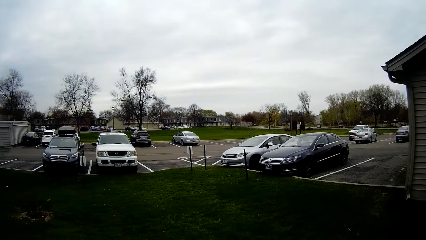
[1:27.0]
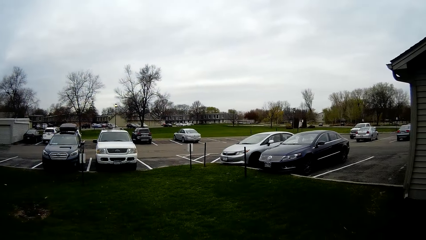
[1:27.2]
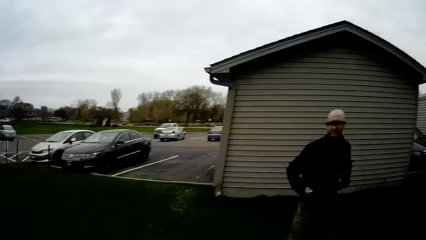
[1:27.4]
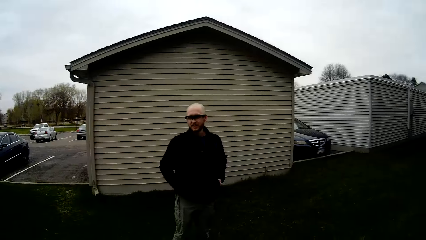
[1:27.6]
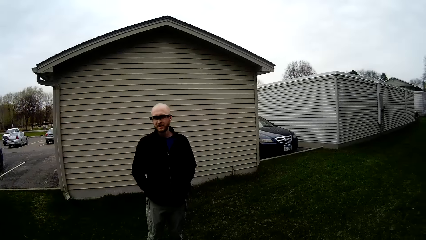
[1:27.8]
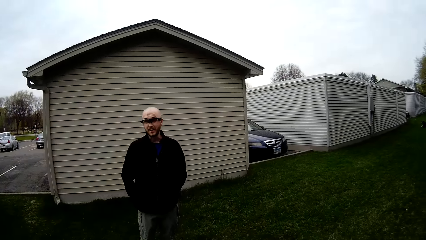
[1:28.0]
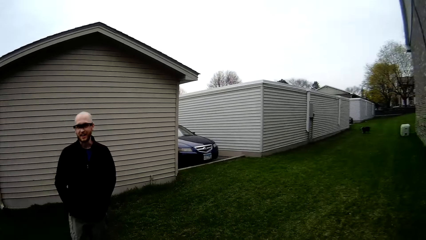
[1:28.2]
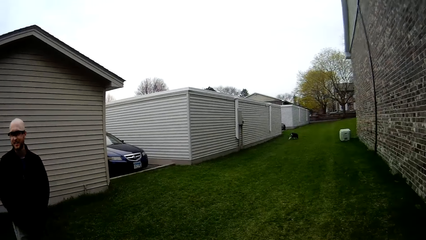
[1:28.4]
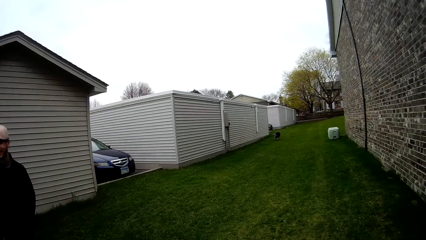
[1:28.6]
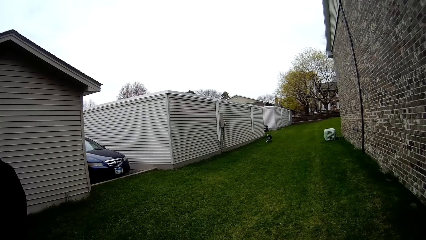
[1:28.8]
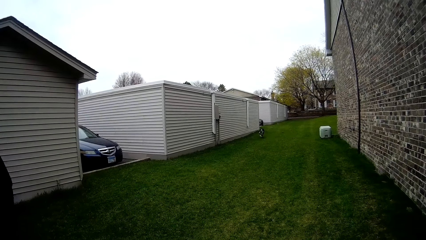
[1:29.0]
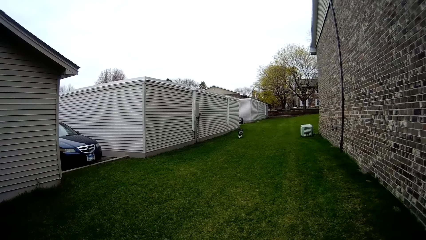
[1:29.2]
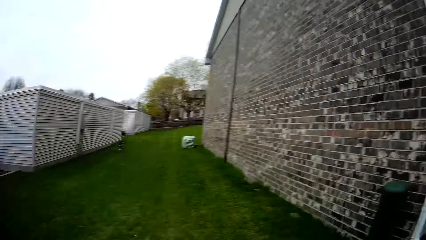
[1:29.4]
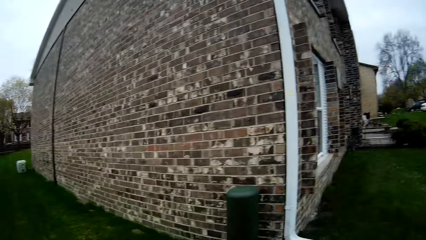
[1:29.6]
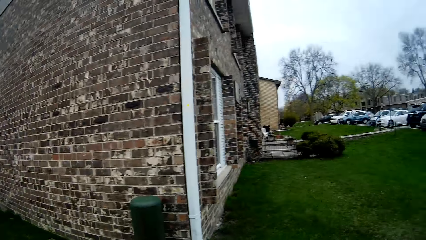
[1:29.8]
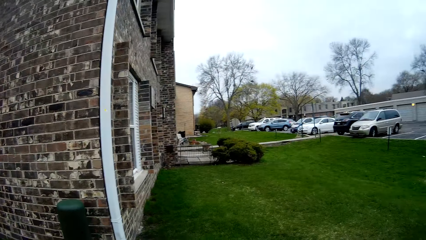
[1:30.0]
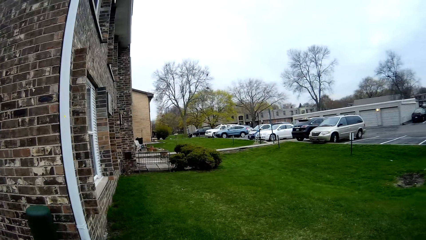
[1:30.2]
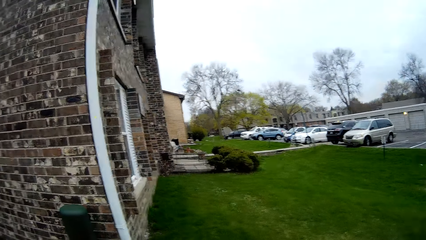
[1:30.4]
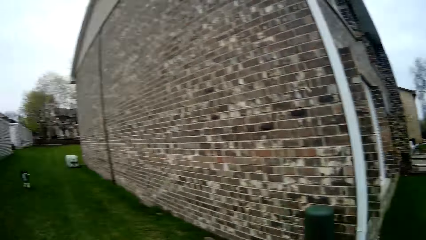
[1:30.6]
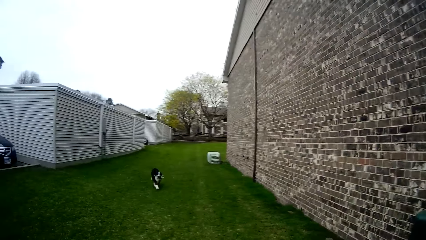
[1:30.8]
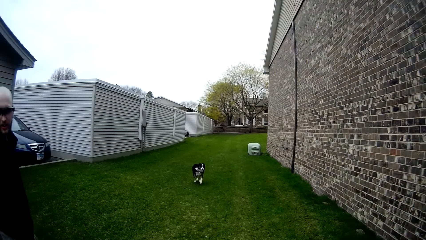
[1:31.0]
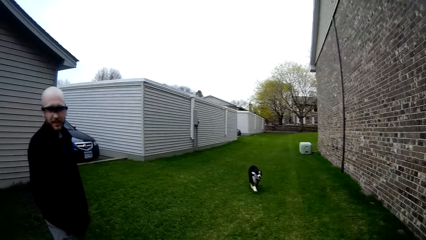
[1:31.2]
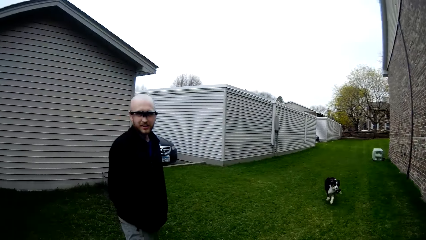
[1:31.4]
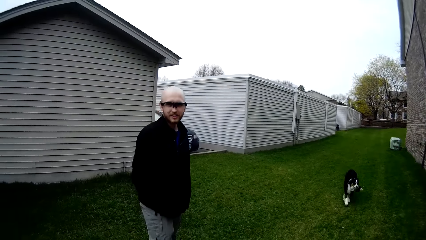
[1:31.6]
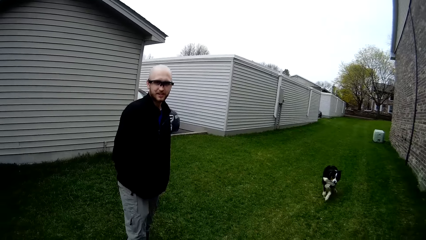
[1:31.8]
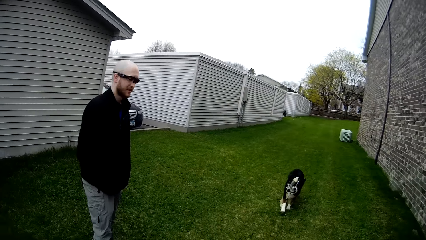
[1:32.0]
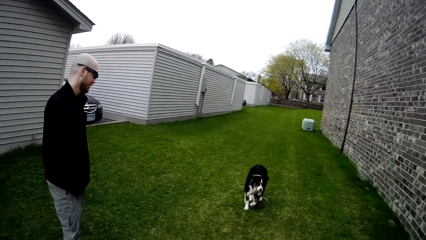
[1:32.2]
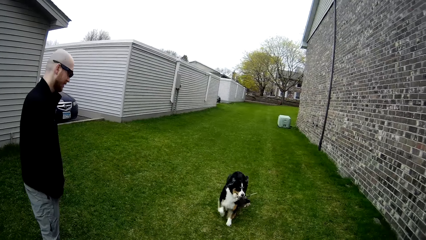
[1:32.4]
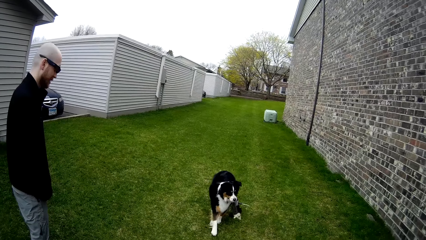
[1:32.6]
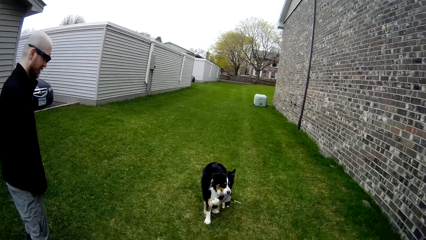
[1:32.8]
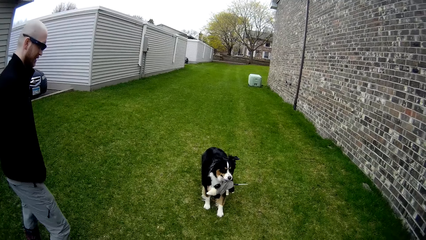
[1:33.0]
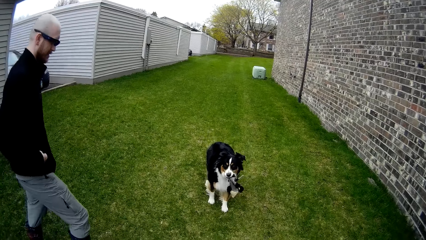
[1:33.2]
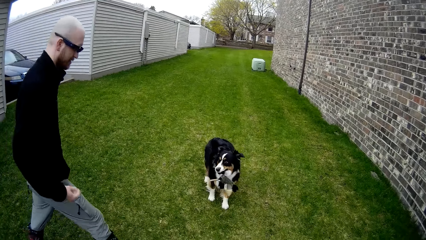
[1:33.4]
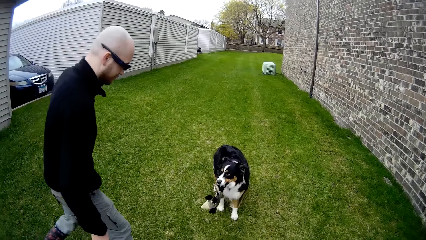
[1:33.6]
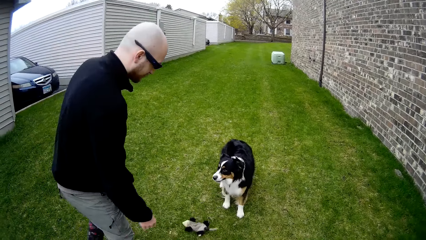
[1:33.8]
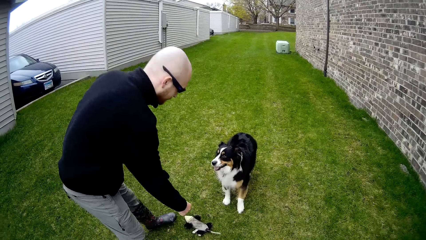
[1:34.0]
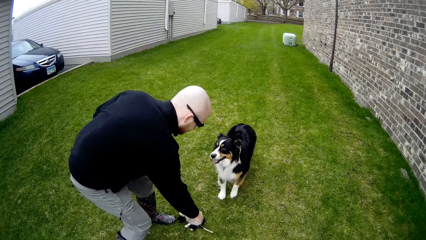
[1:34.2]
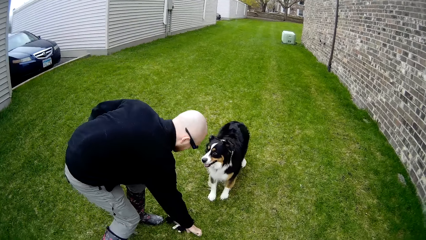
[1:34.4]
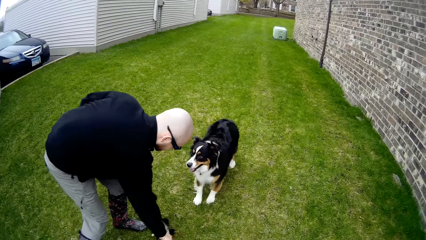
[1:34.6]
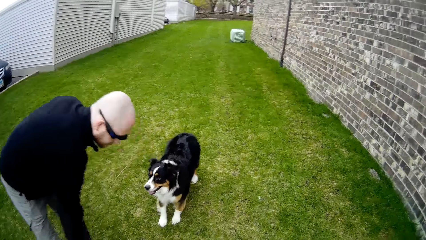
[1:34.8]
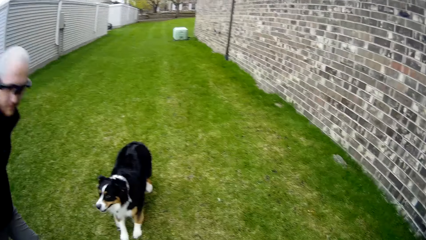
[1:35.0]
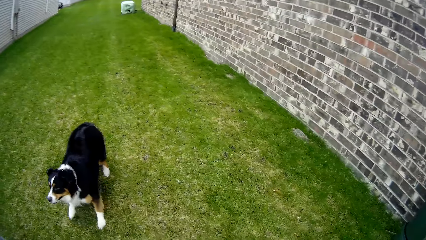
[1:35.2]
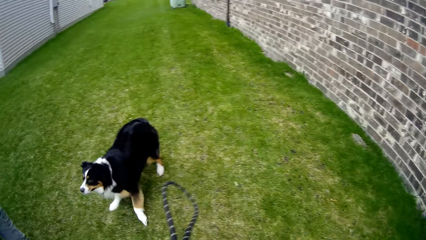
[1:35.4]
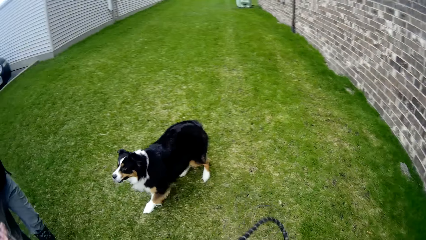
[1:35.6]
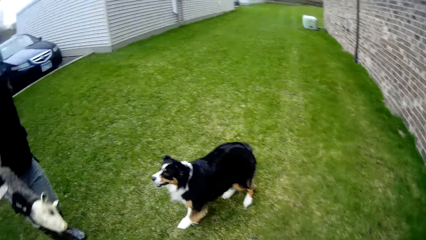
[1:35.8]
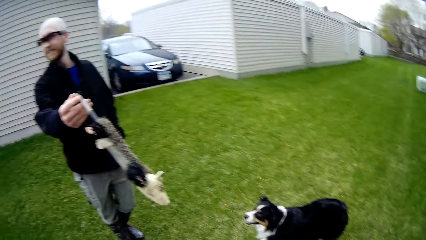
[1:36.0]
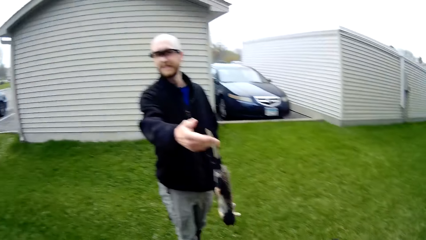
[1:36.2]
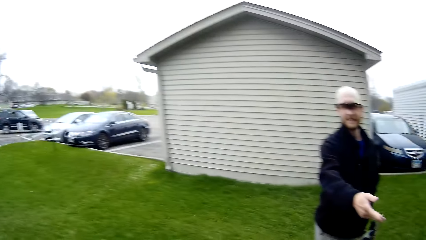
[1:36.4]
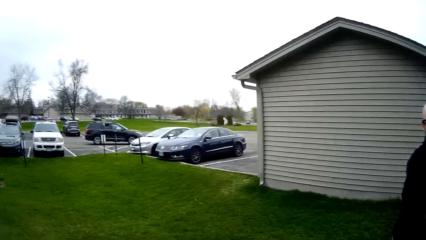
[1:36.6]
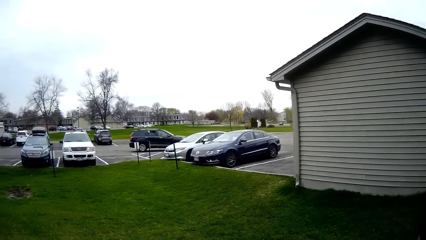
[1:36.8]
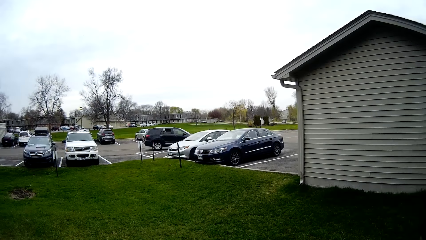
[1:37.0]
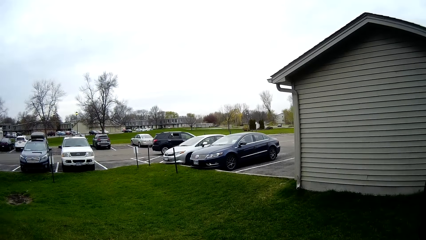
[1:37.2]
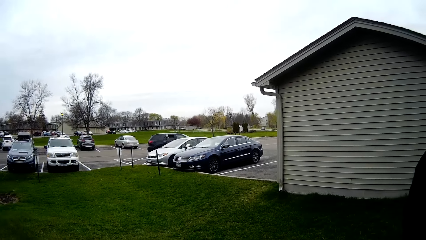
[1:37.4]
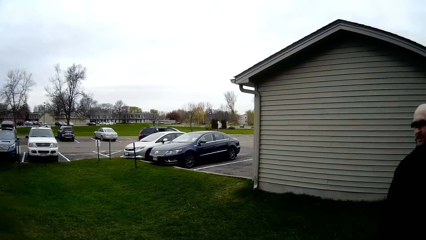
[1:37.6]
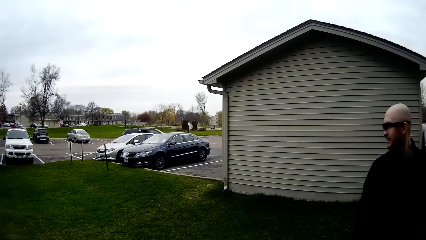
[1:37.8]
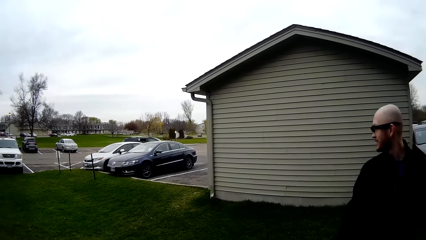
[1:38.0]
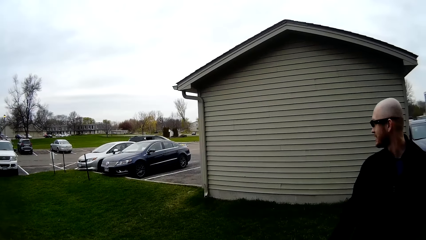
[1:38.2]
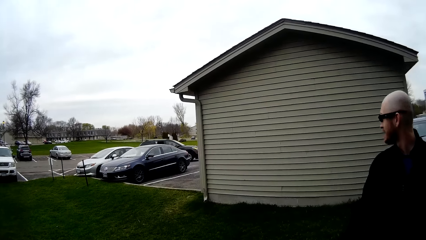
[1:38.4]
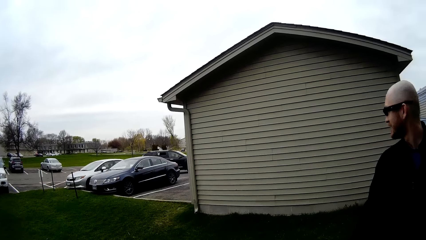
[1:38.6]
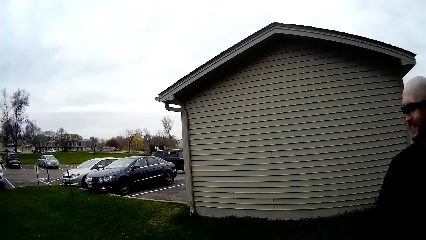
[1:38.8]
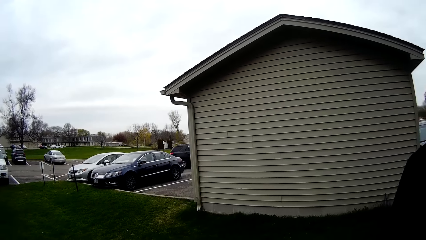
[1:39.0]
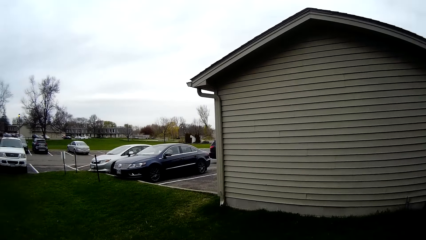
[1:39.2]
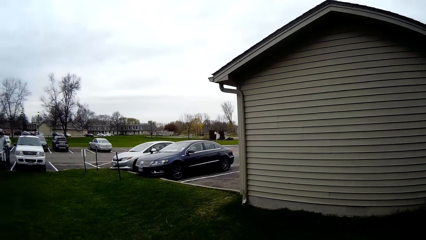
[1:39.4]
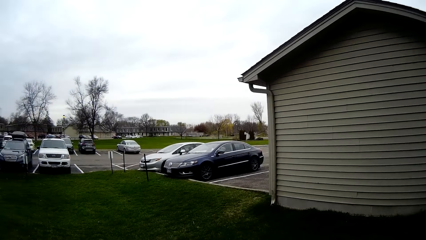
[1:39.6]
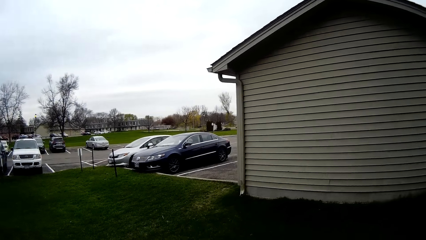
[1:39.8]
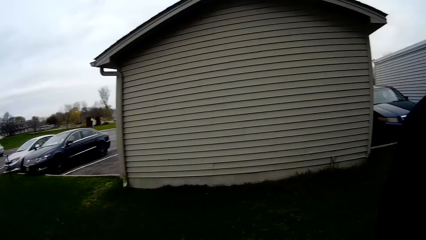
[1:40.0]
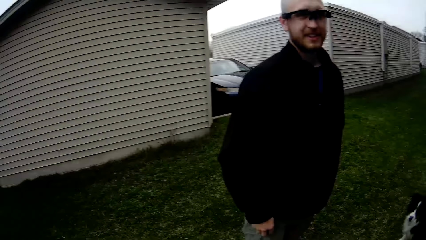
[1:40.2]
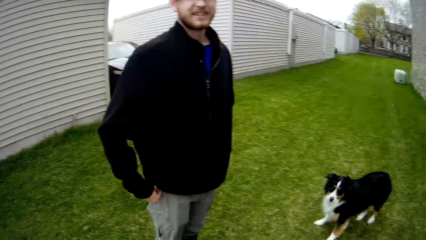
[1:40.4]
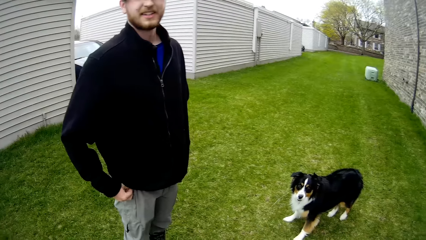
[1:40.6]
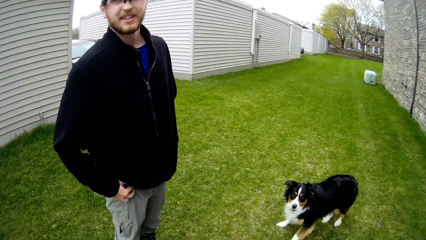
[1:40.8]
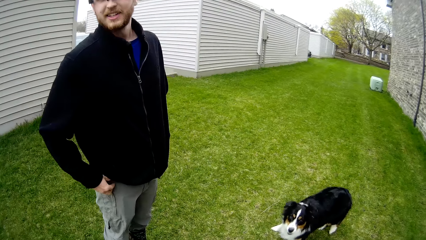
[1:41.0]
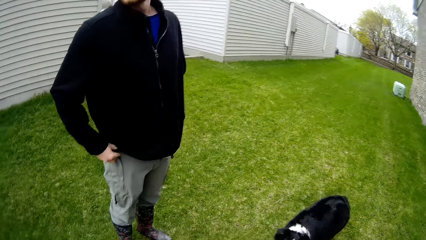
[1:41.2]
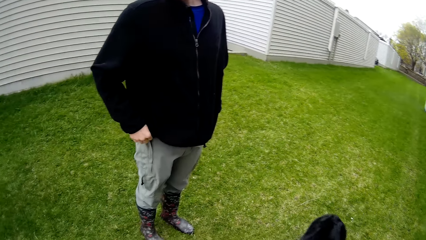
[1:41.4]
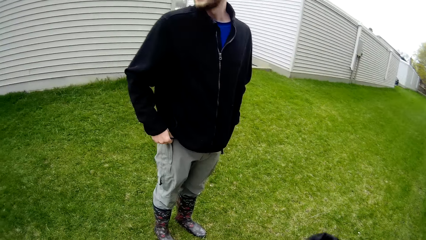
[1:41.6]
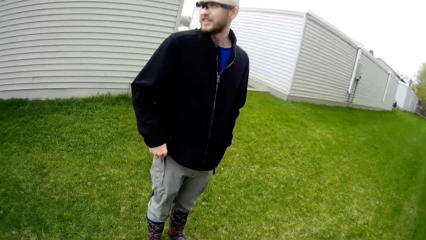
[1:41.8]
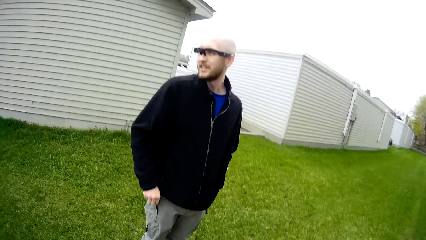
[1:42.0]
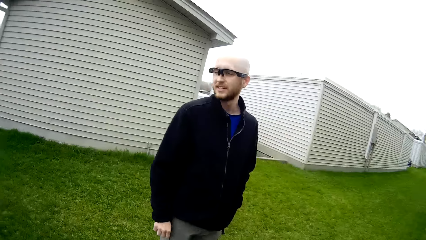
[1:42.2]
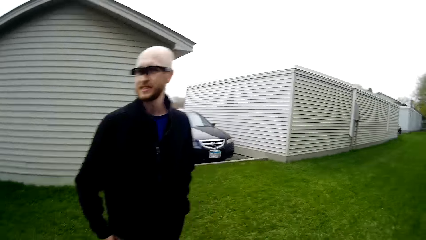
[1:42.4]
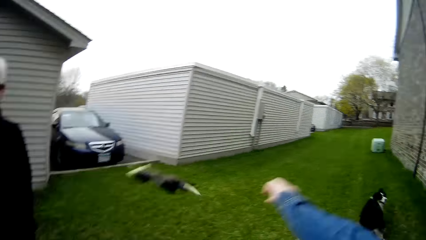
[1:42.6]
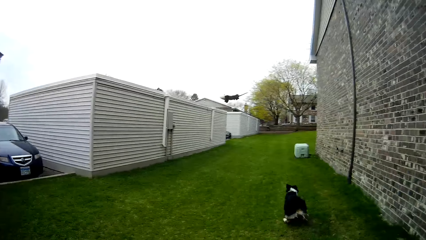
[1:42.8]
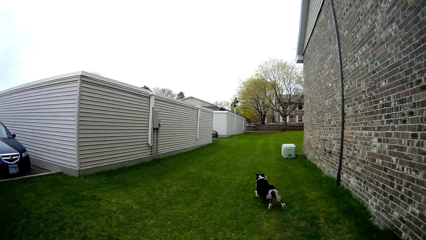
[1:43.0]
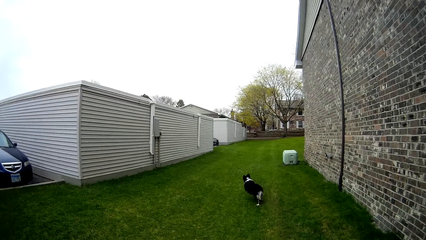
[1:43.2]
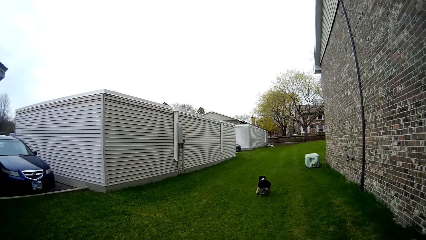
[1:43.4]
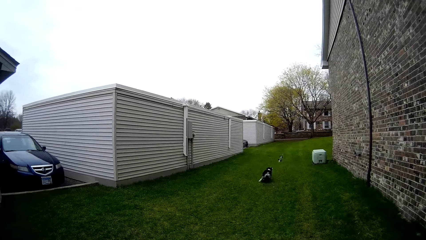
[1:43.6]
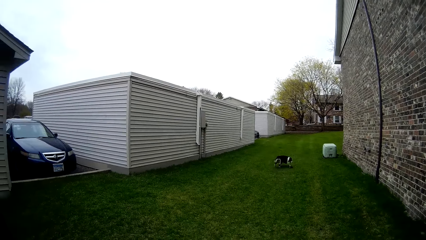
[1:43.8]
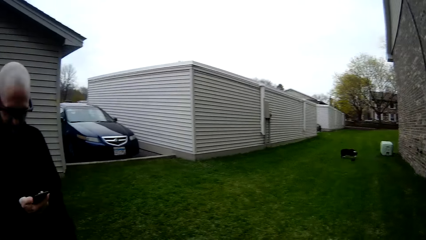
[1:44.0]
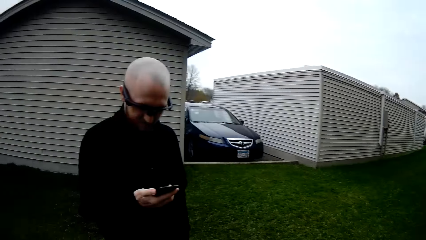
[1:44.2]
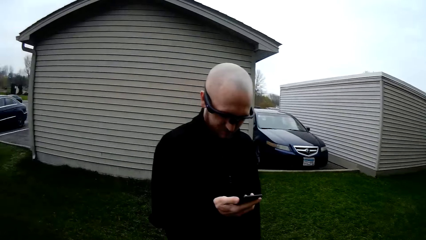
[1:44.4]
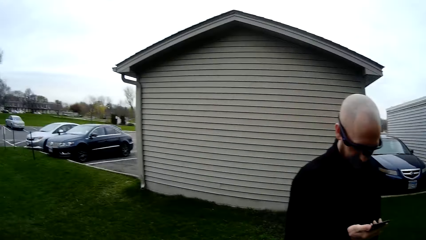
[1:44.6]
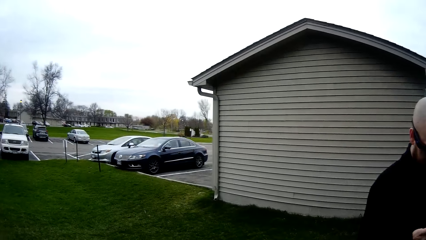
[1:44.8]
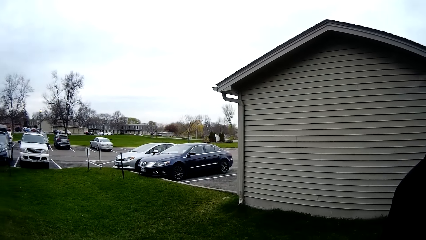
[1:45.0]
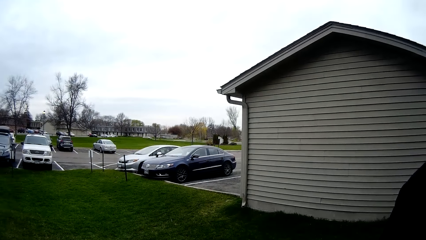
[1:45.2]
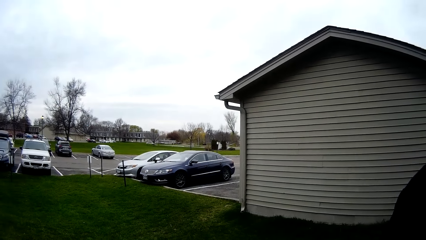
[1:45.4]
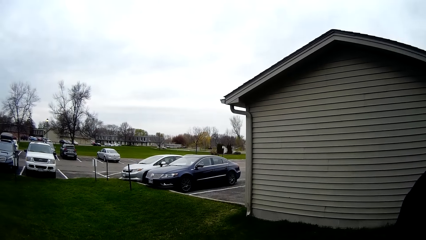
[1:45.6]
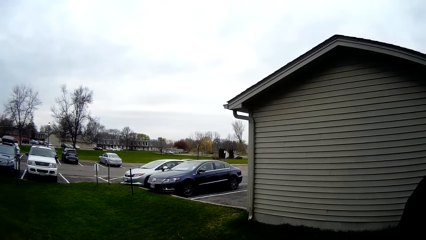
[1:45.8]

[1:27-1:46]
The camera wearer looks around. The man walks. The dog runs towards the man with the toy in its mouth. The camera wearer looks around. The dog drops the toy in its mouth on the ground. The man bends, picks up the toy from the ground with his right hand, gives the toy to the camera wearer, and stretches the hand. The camera wearer looks around. She throws the toy in her right hand. The dog runs after the toy. The man operates a phone in his right hand.
